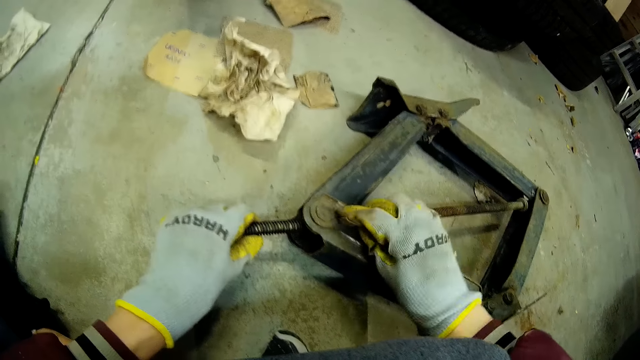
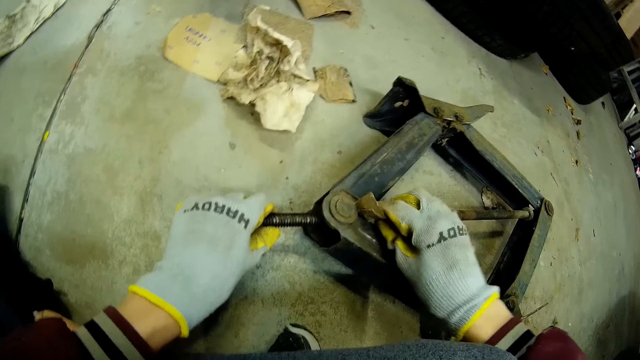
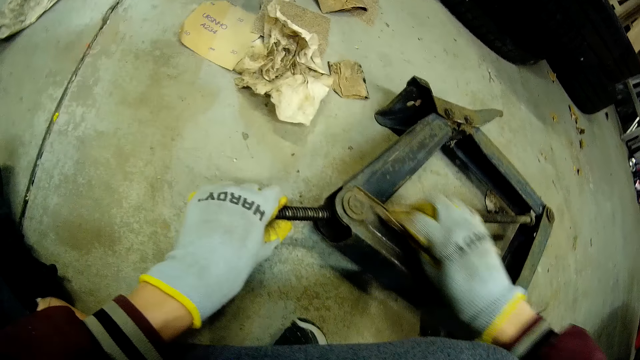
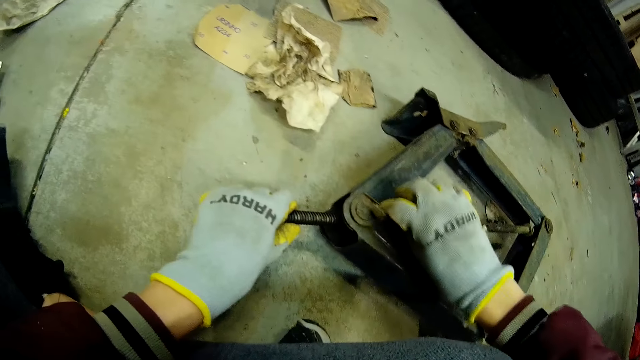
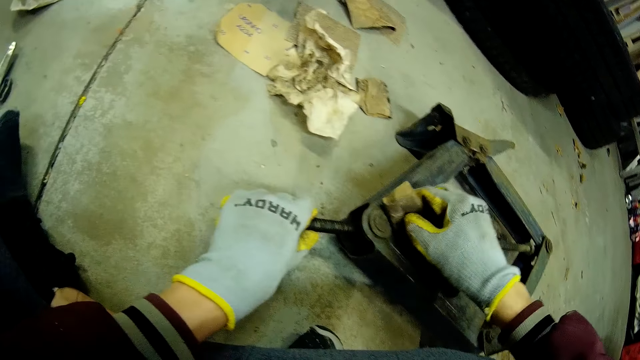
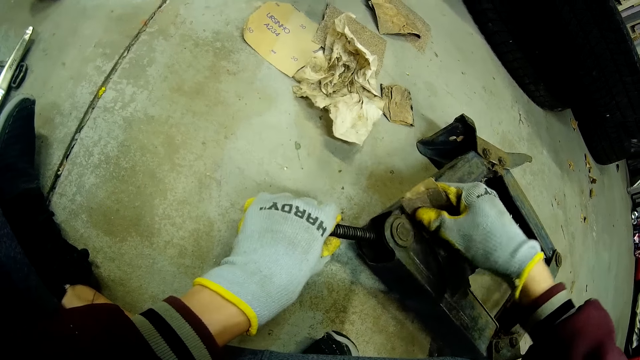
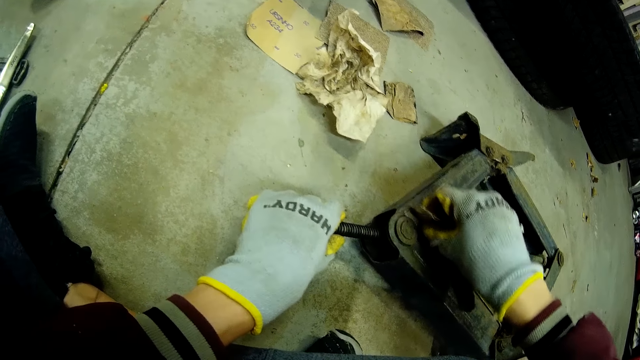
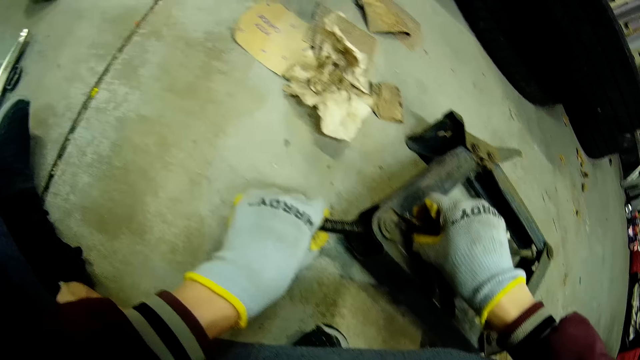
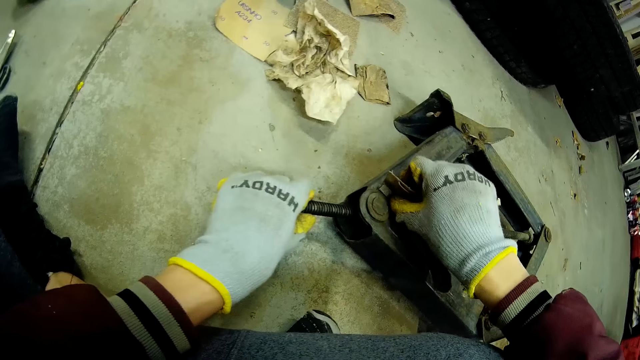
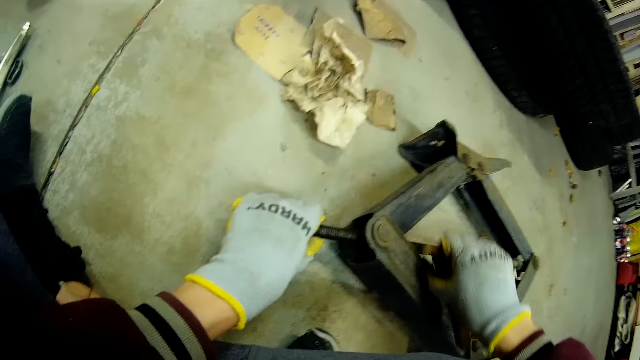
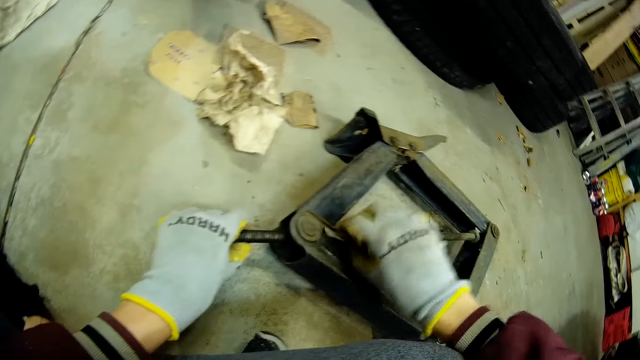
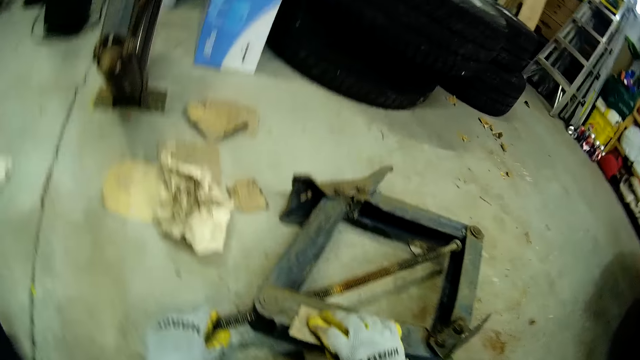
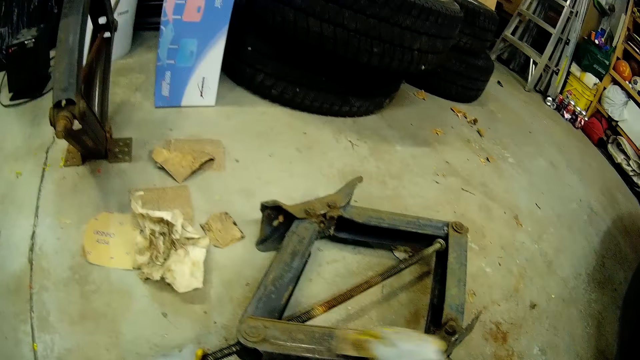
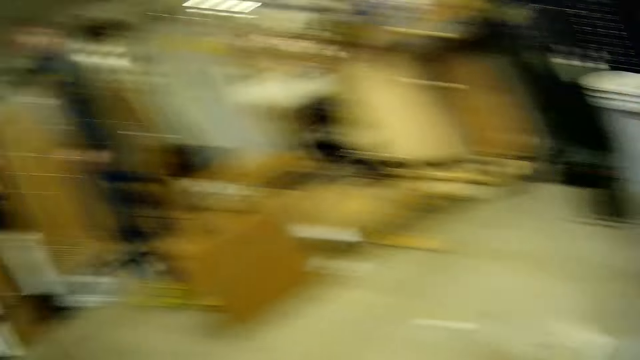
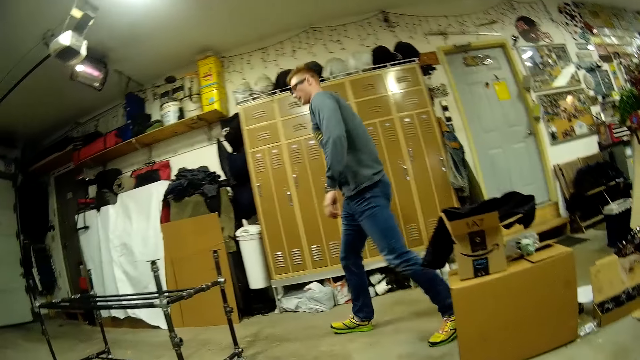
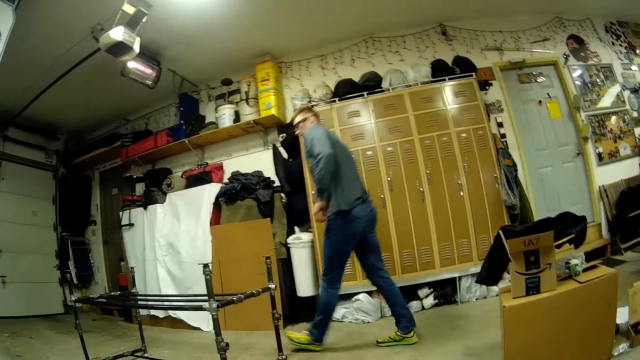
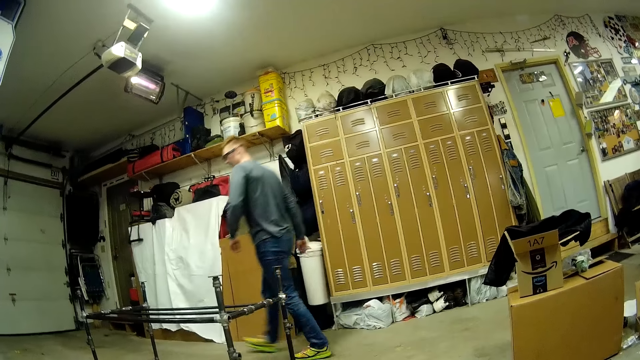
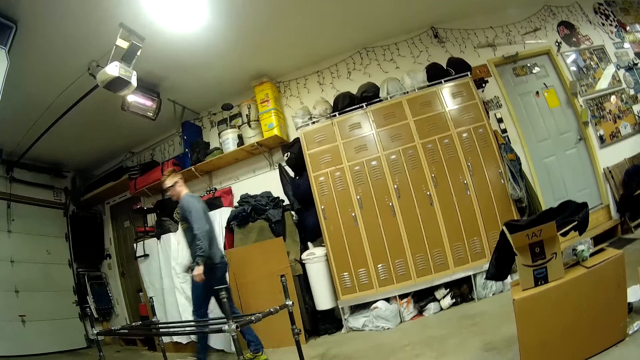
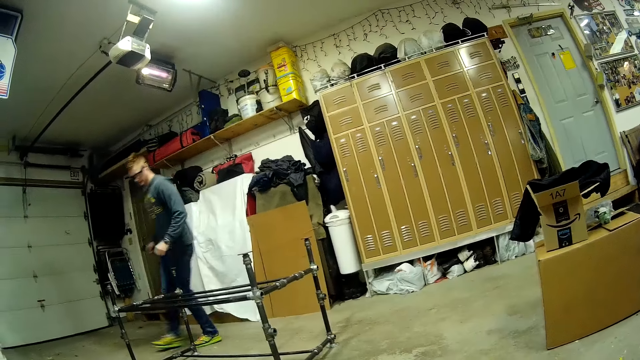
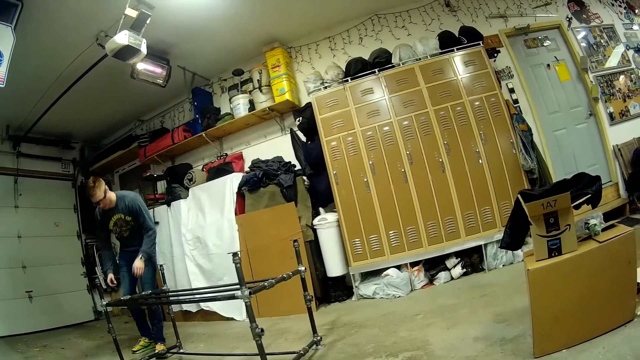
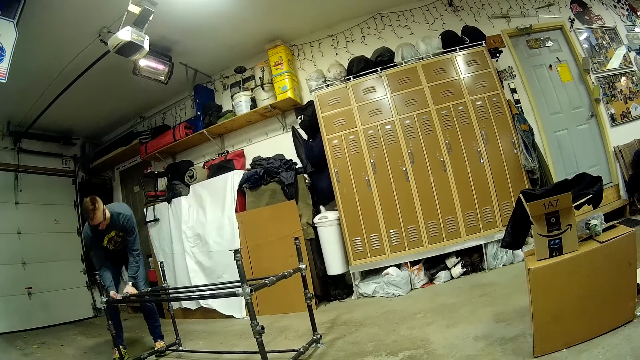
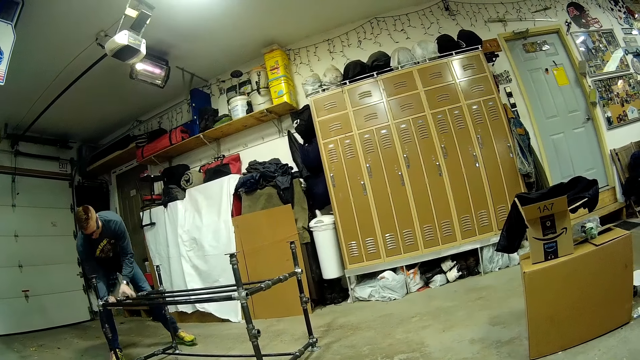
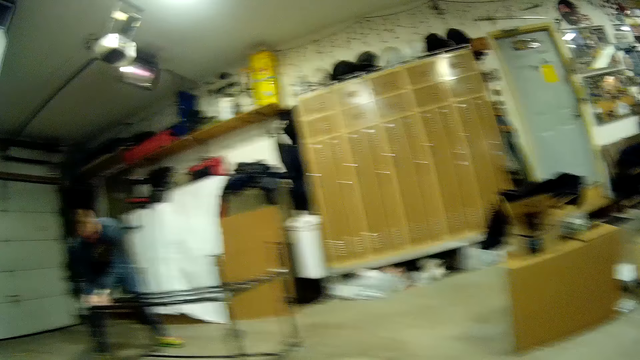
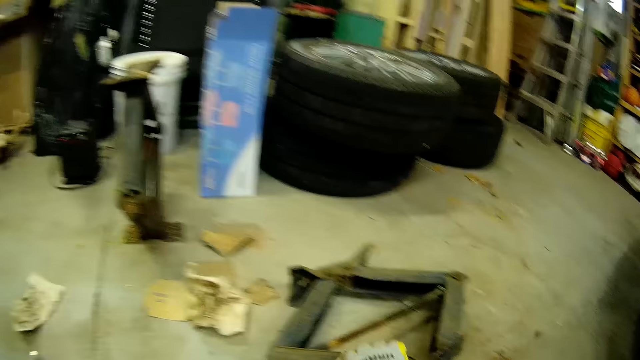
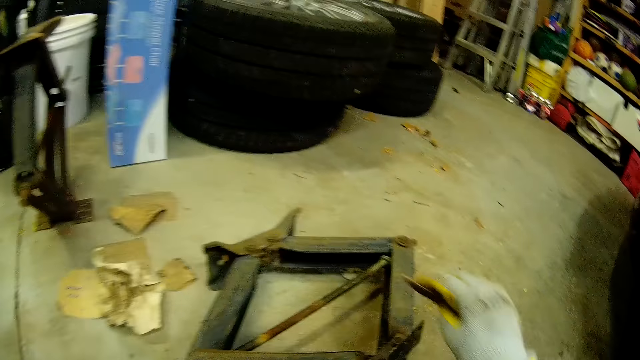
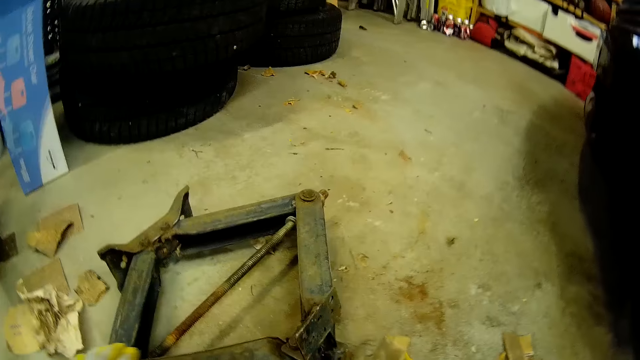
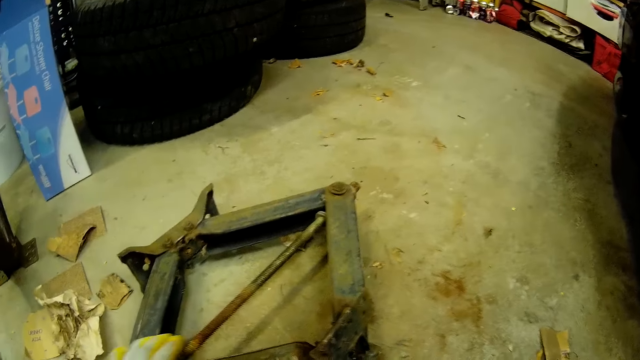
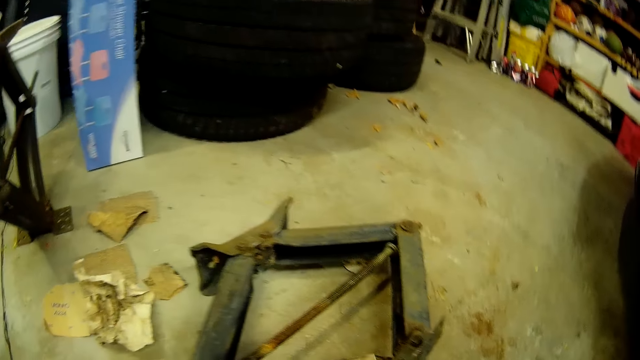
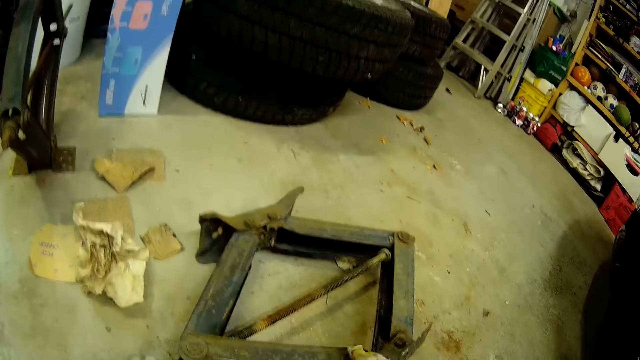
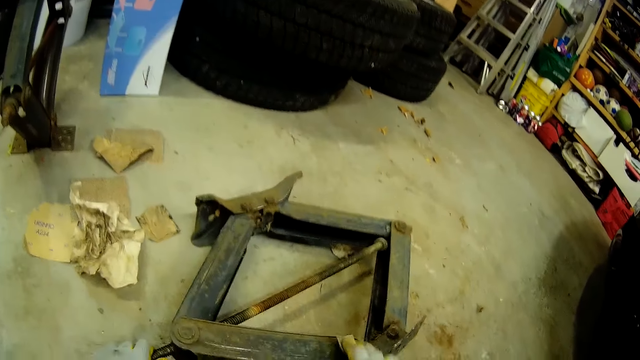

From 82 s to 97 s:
The camera wearer turns around. A man moves around the workshop. The camera wearer speaks to the man. The man holds the stand. He tightens a metal scaffold with both hands. The camera wearer buffs the car jack.

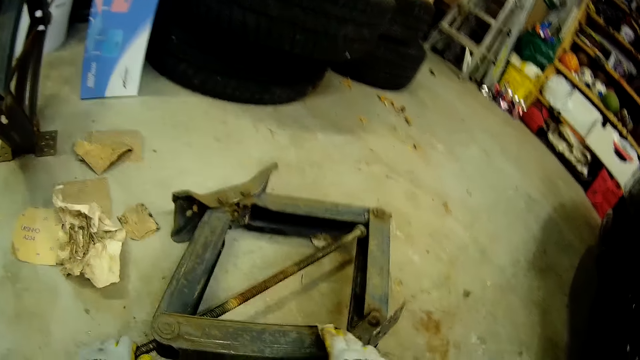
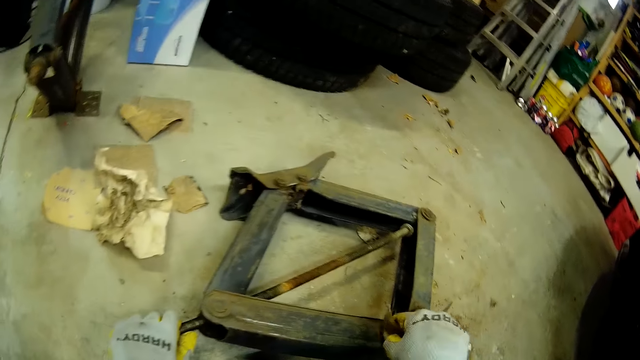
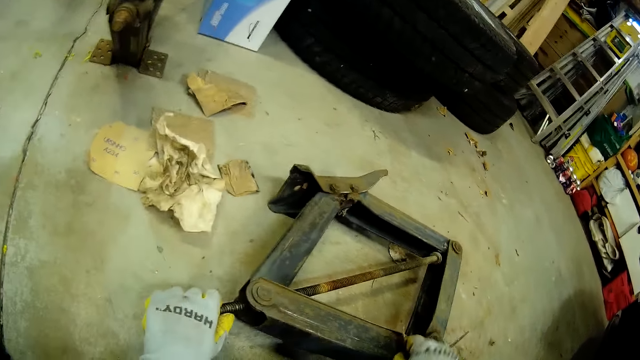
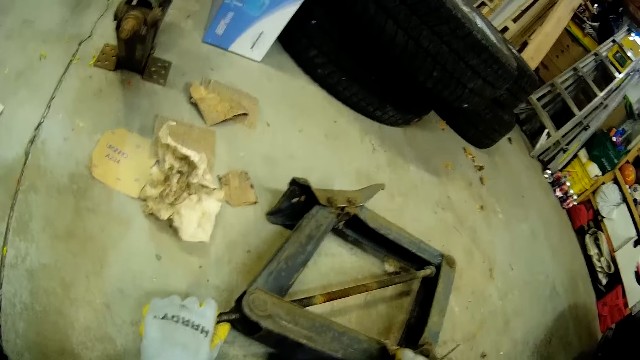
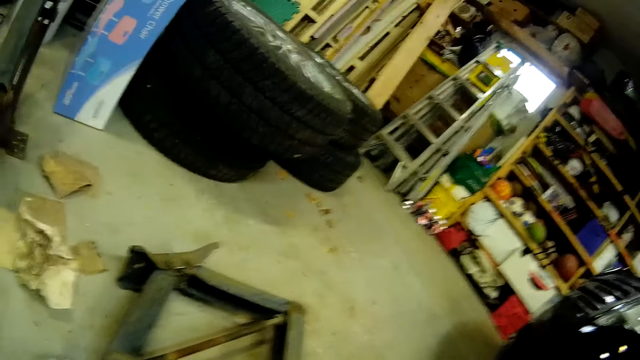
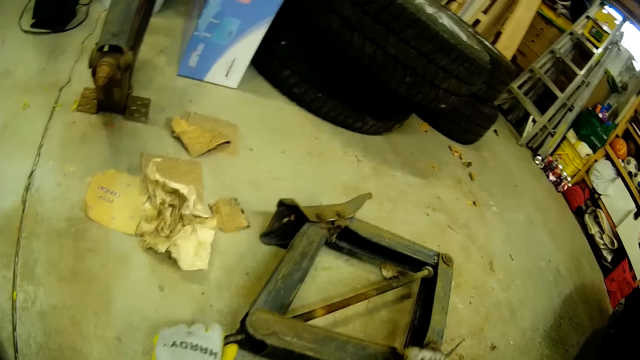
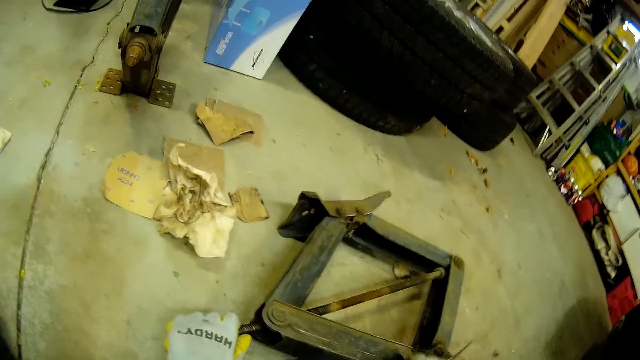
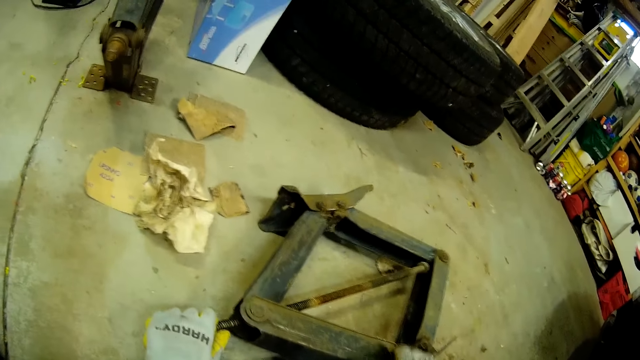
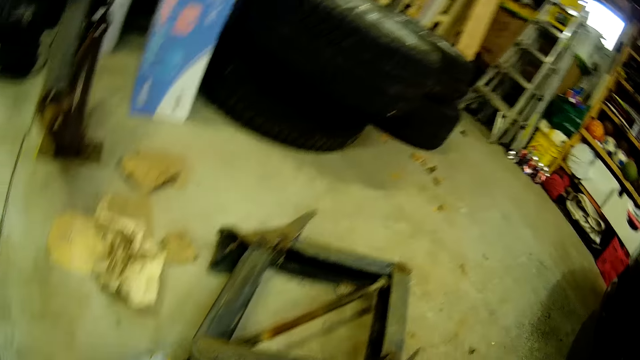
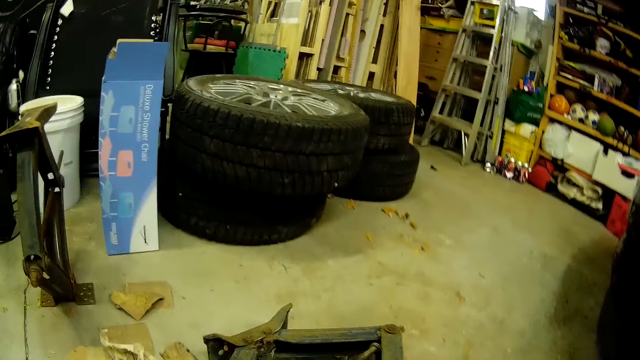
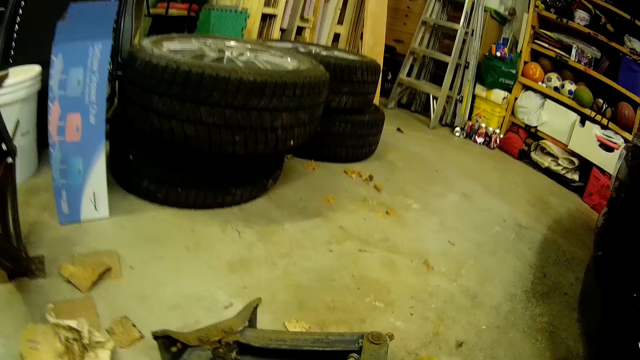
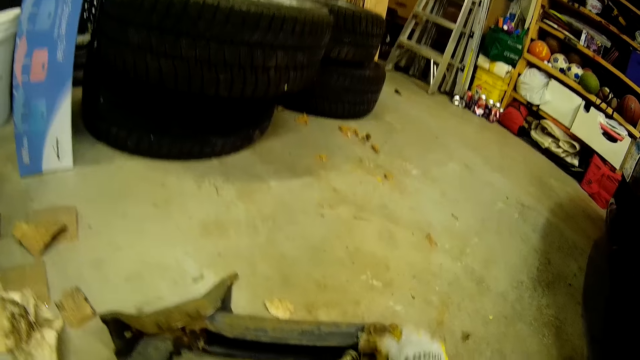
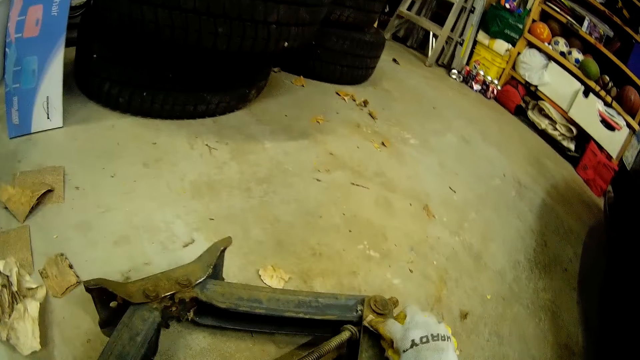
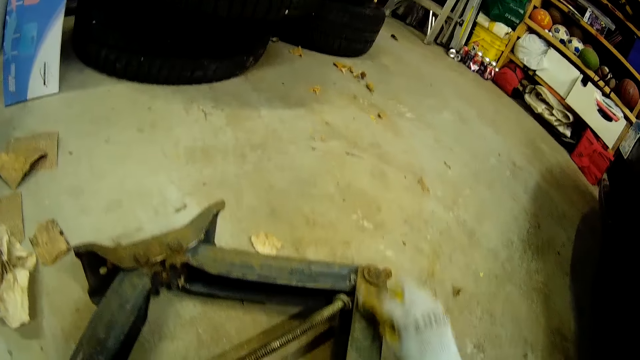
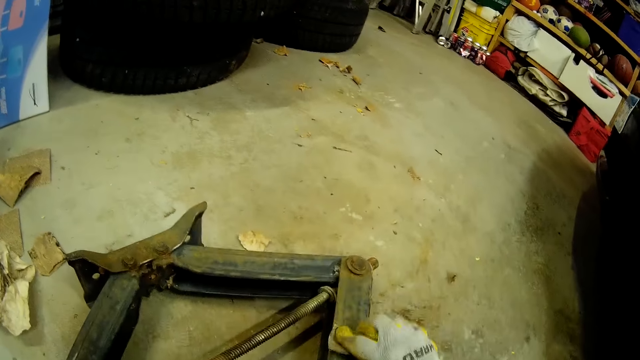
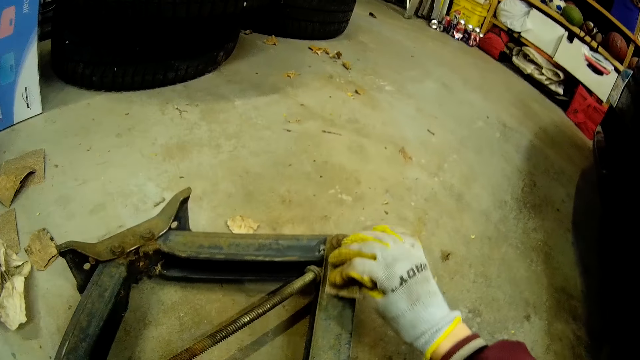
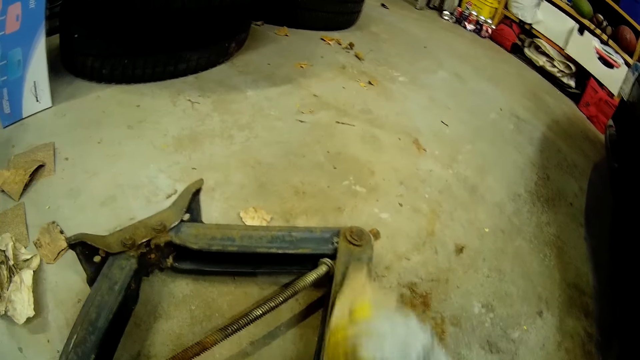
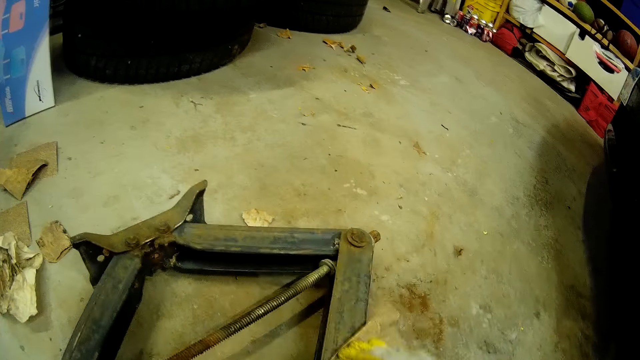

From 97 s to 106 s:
The camera wearer moves the car jack. They polish the car jack.
